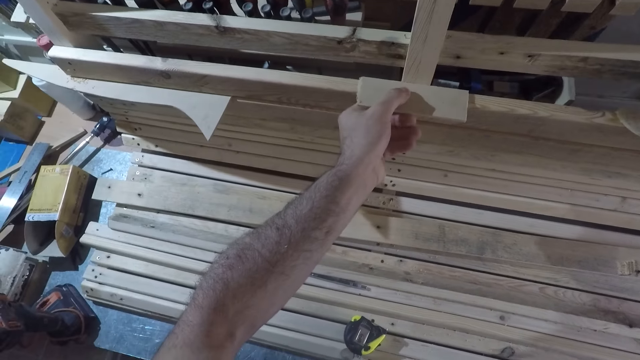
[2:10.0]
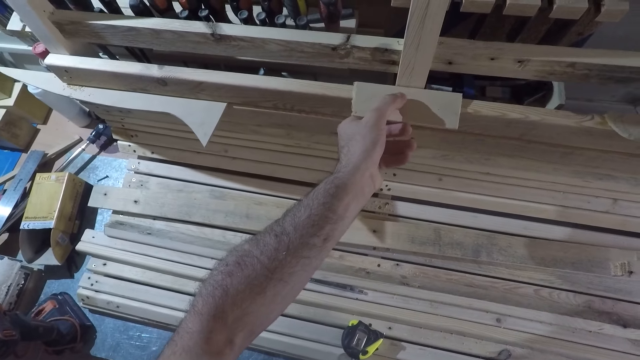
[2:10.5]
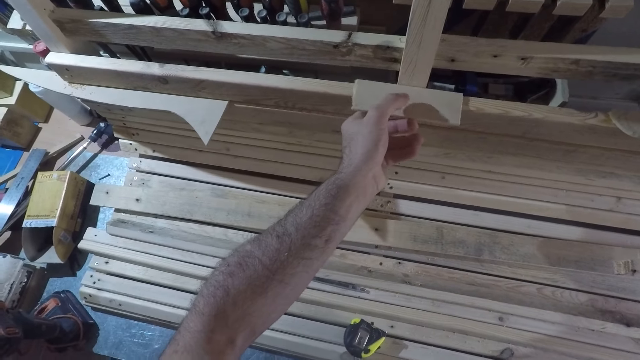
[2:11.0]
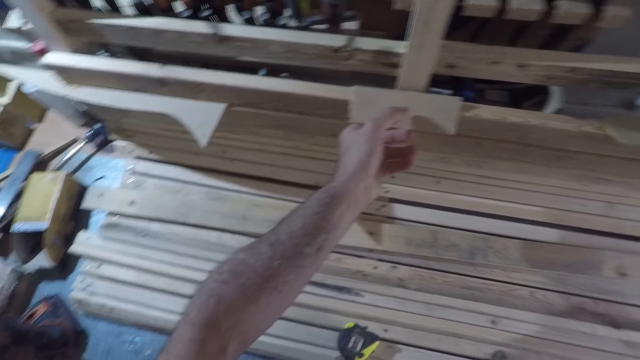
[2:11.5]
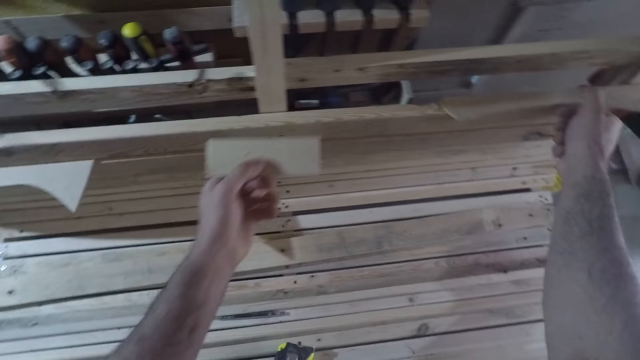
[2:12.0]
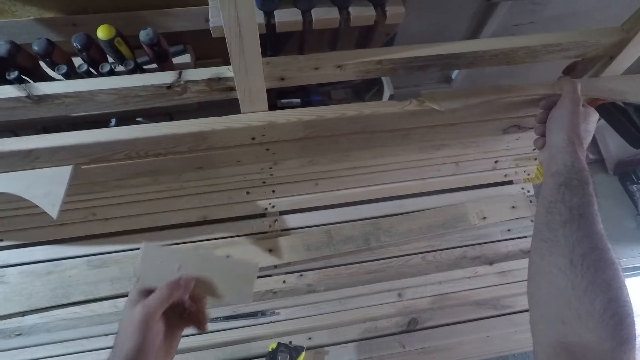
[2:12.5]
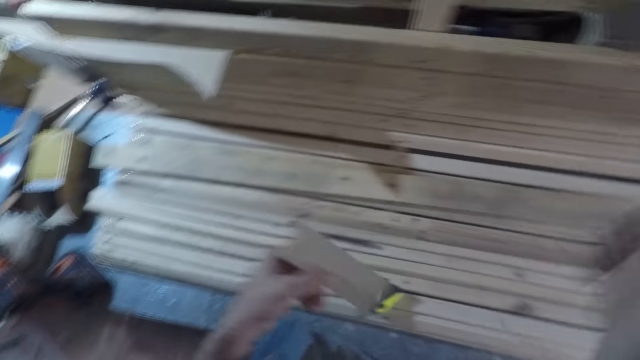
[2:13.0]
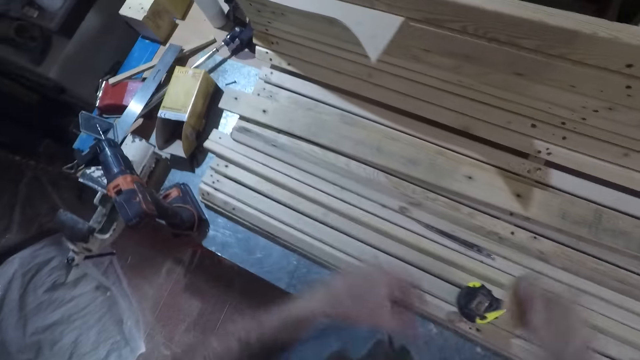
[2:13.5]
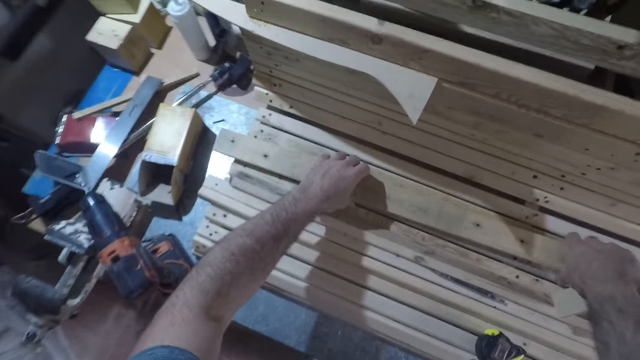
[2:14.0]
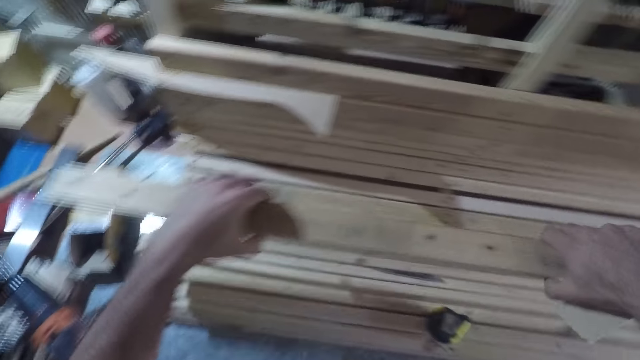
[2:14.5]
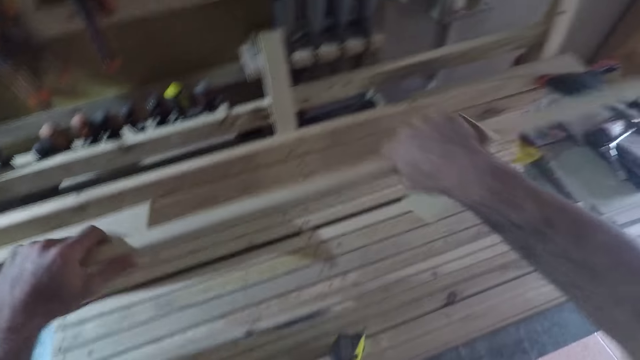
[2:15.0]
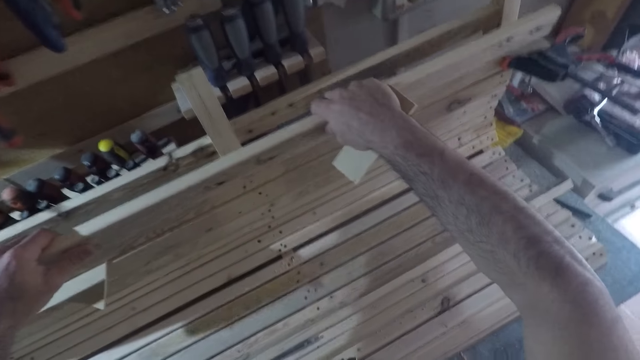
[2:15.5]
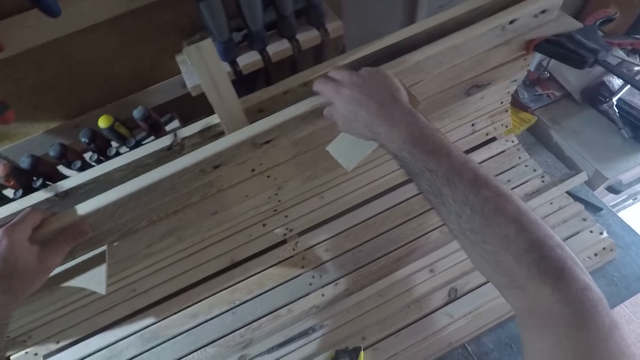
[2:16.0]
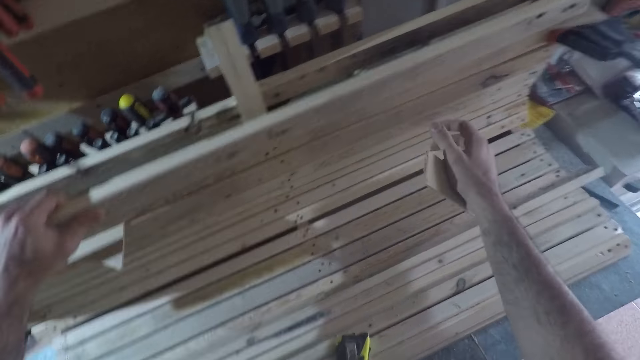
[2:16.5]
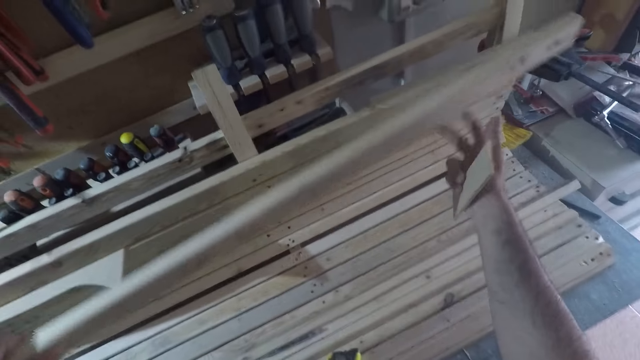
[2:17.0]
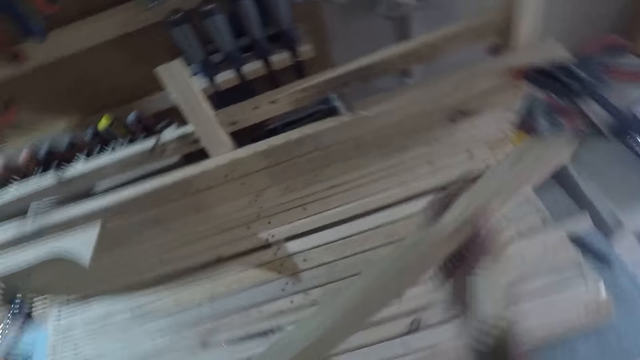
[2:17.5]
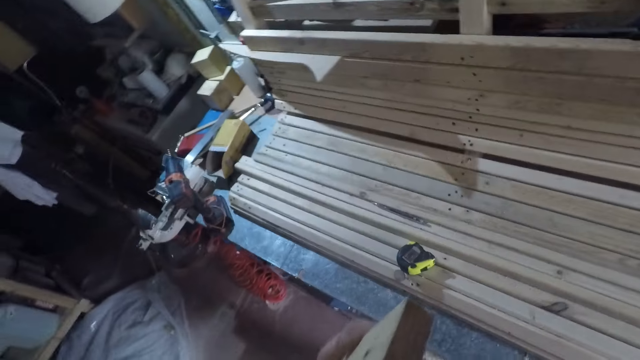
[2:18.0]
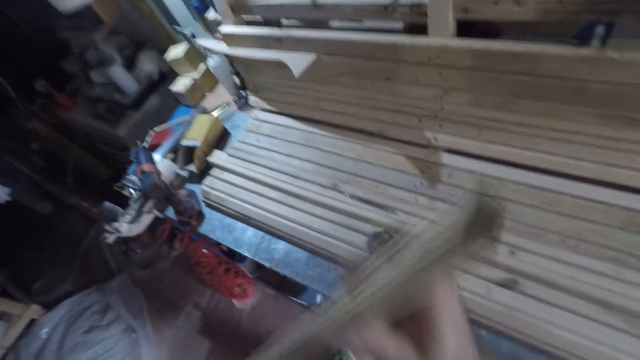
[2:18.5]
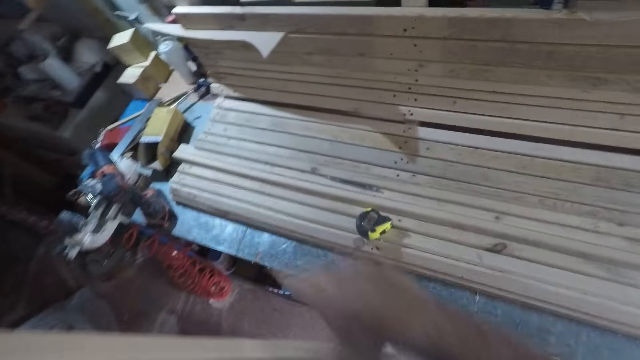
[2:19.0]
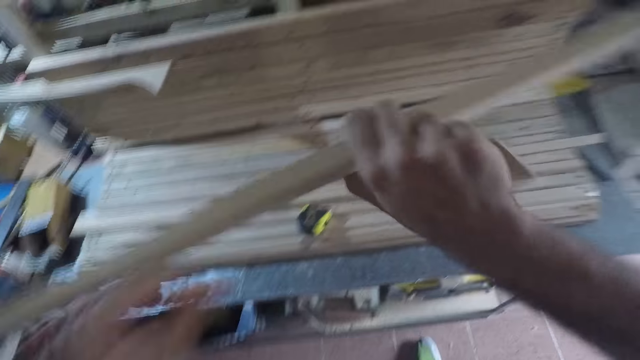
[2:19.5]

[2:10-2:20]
The camera wearer removes the smaller wood piece from the other wood piece. He holds another wood piece with his right hand. He passes the smaller wood piece from his left hand to his right hand. He picks up another wood piece. He places the wood piece on the wood frame. He removes the wood piece from the wood frame. He turns the wood piece.

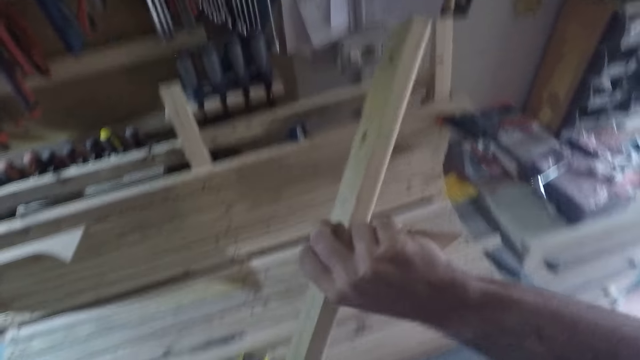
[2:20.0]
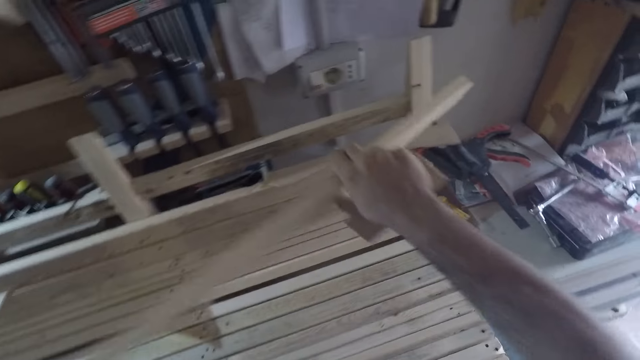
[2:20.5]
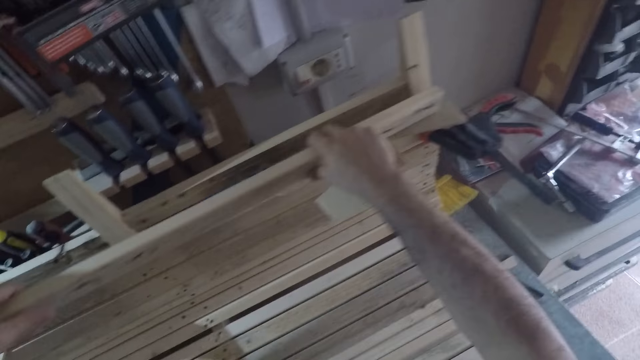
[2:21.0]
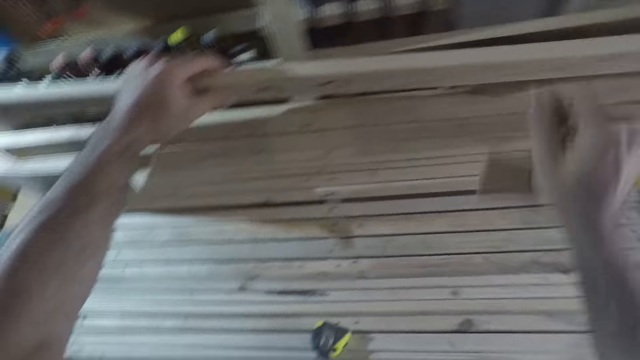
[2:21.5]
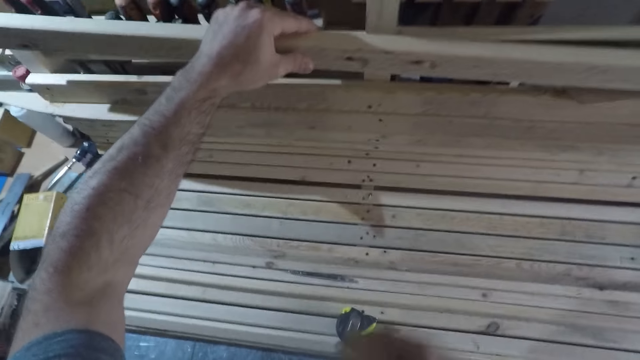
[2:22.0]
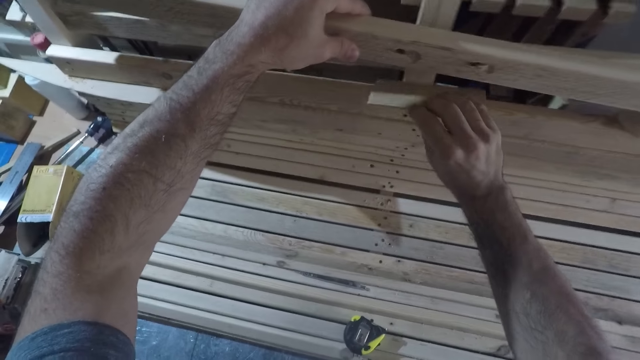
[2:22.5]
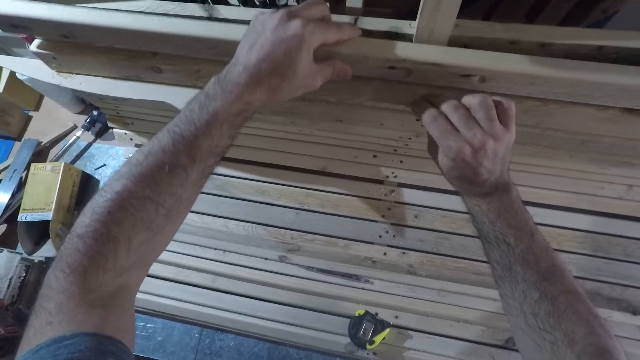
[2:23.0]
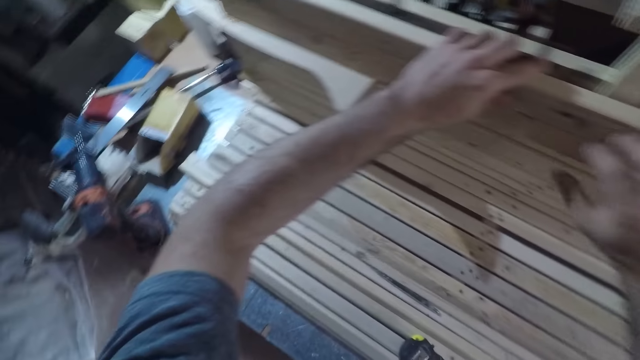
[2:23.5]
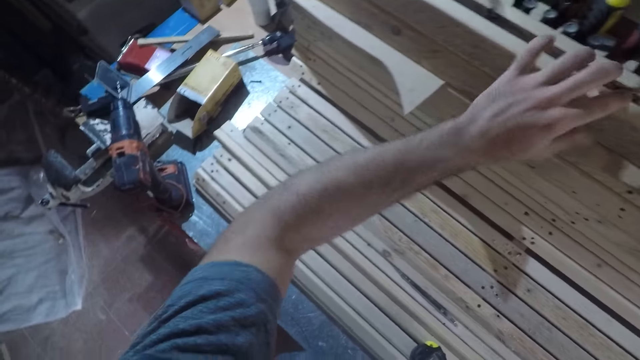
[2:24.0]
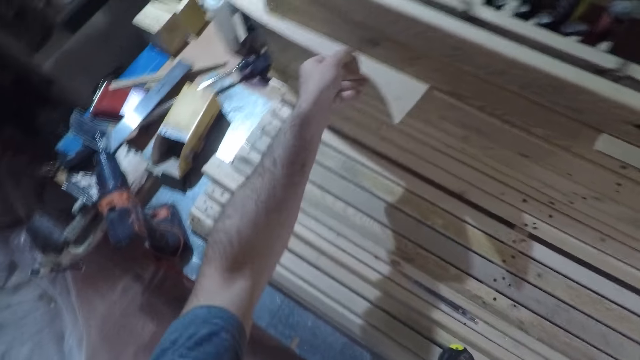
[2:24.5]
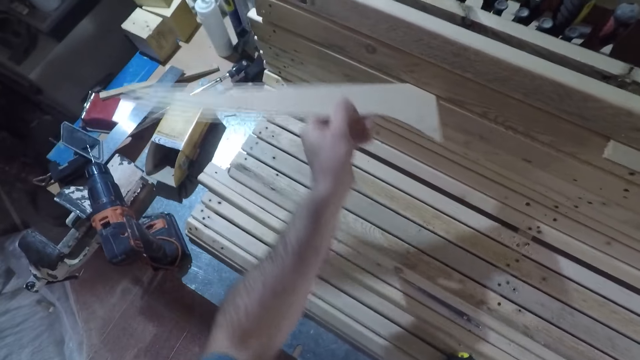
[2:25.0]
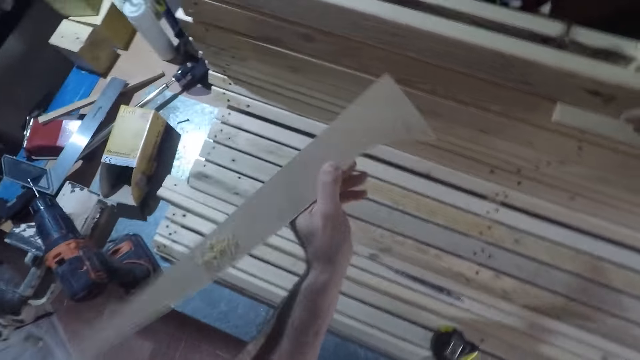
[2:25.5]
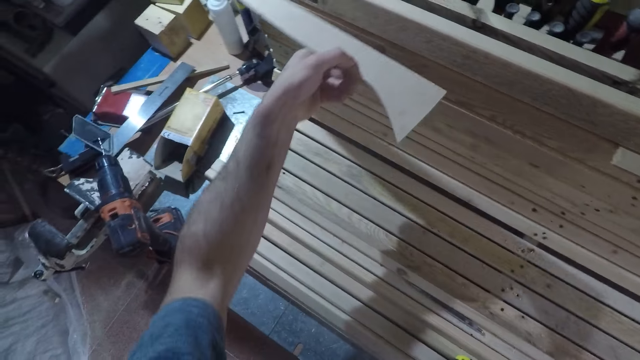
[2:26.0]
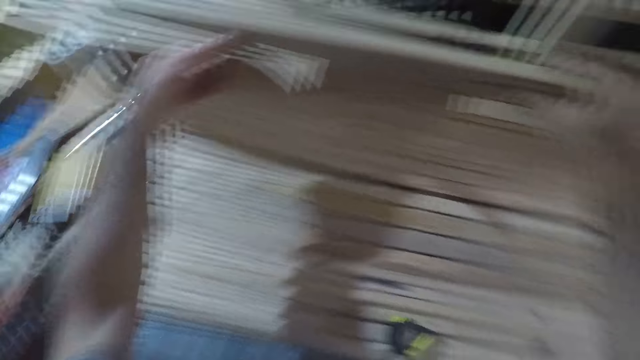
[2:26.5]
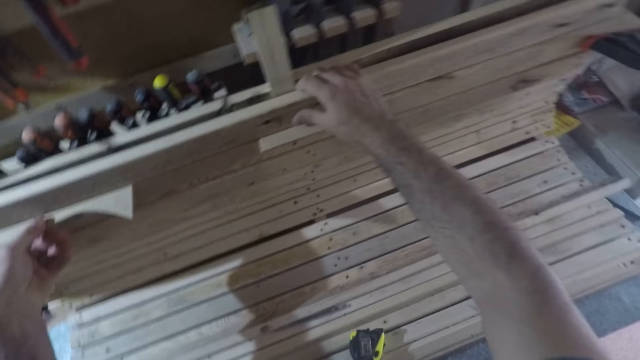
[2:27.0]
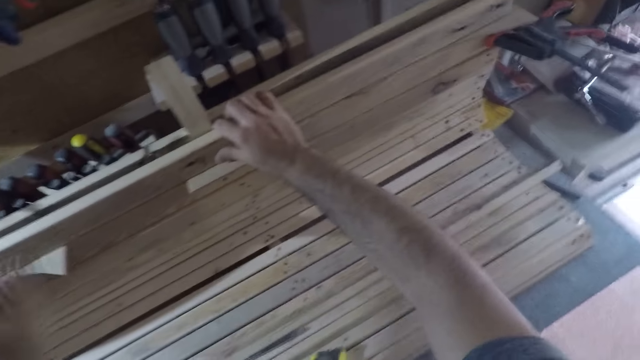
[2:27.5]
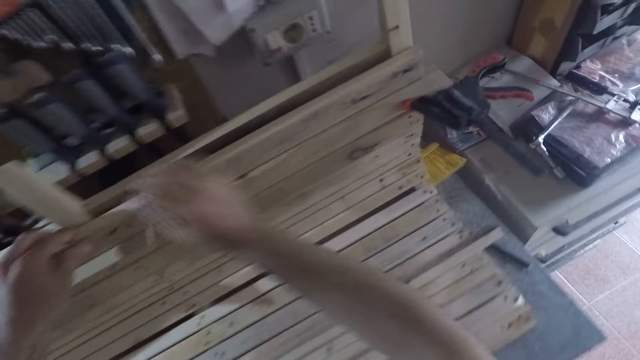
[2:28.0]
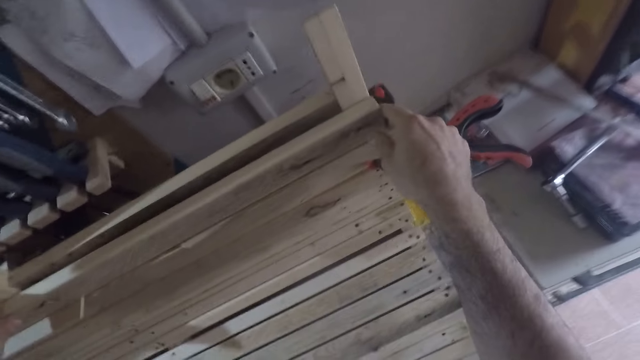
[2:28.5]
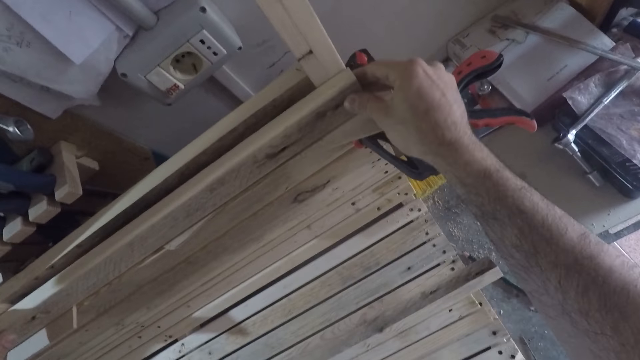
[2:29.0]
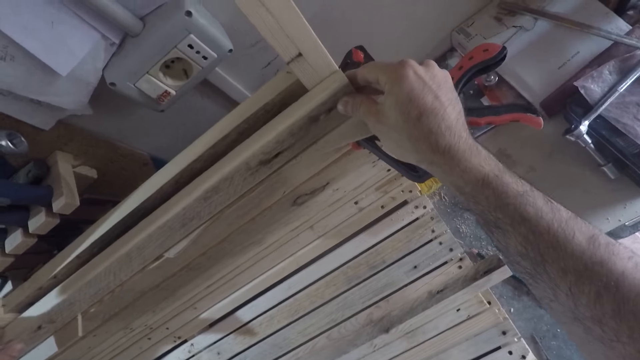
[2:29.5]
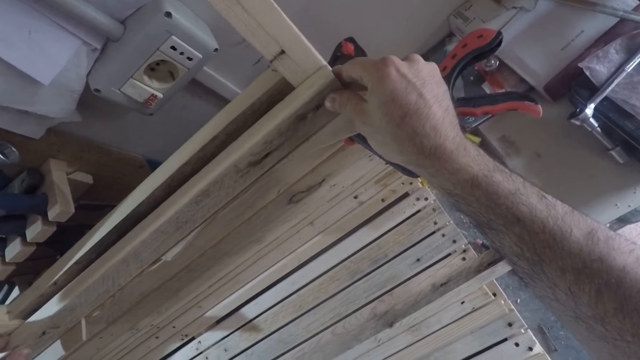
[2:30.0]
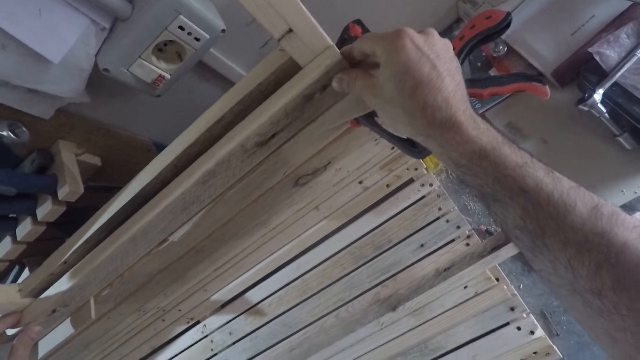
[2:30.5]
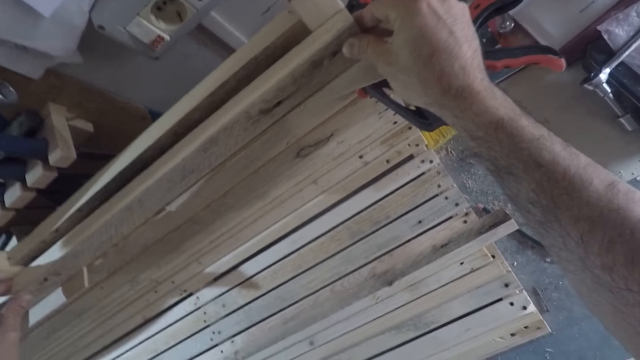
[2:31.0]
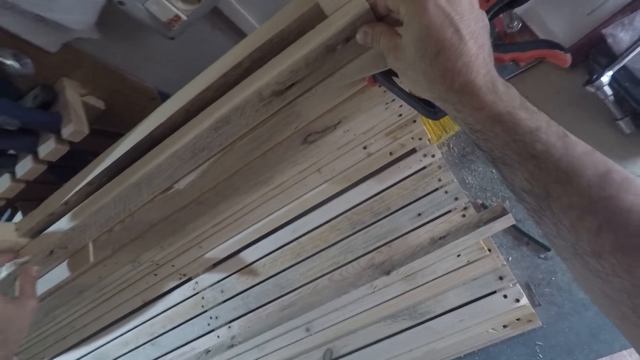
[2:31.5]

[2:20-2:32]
The camera wearer places the wood piece on the wood frame. He puts the smaller wood piece in between the wood pieces. He removes another wood piece from the wood frame with his left hand. He places the wood piece in between other wood pieces with his left hand. He adjusts the wood piece with both hands.
